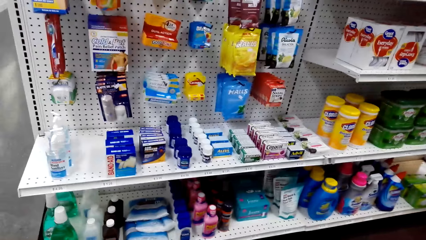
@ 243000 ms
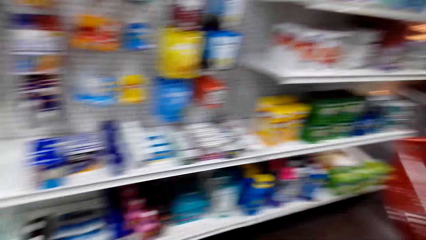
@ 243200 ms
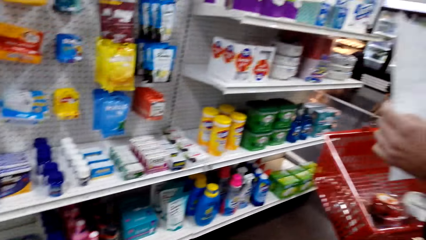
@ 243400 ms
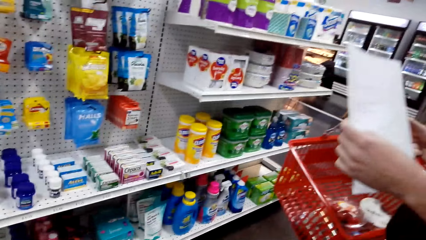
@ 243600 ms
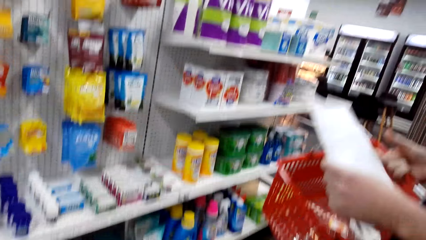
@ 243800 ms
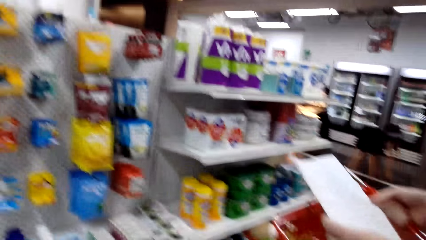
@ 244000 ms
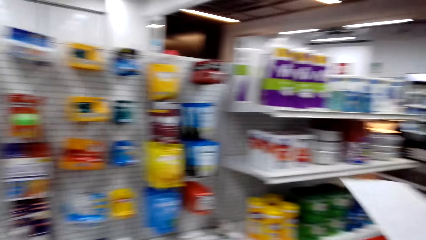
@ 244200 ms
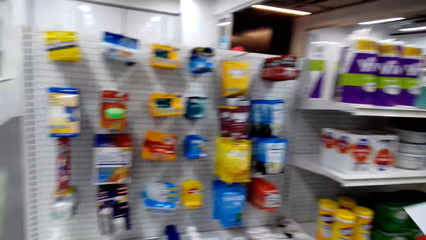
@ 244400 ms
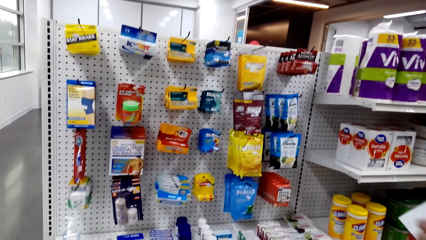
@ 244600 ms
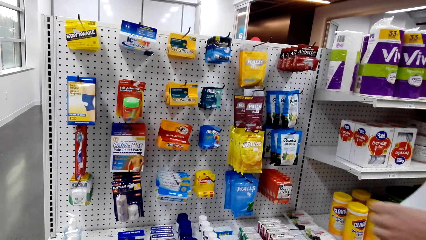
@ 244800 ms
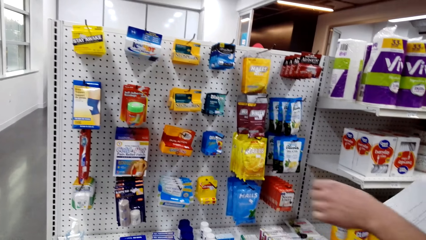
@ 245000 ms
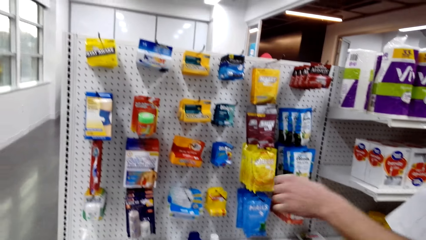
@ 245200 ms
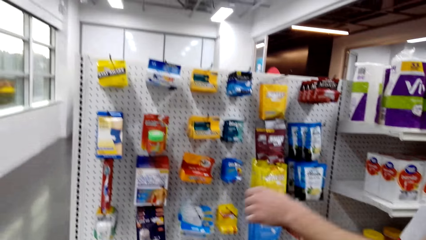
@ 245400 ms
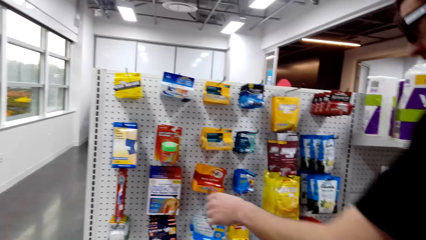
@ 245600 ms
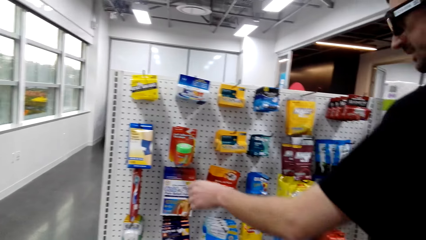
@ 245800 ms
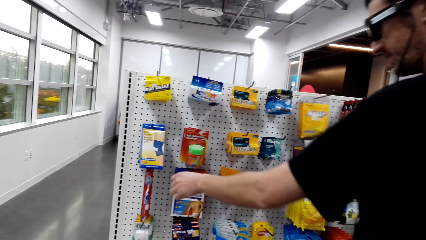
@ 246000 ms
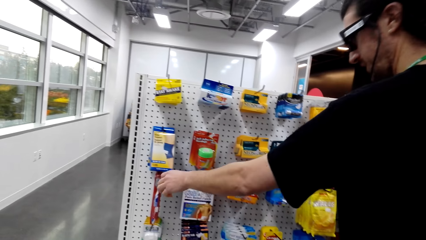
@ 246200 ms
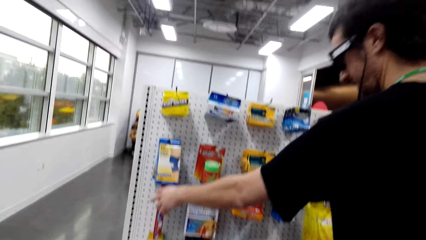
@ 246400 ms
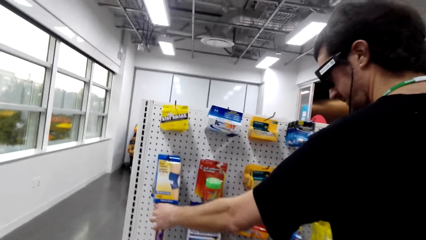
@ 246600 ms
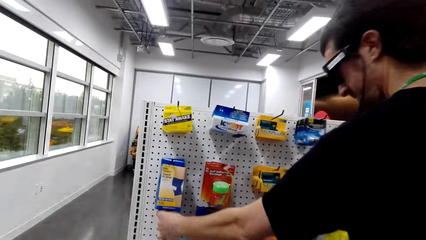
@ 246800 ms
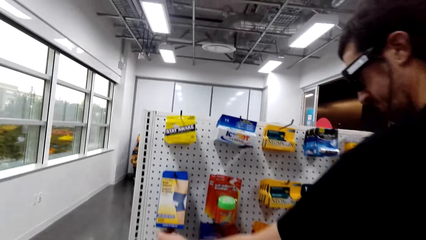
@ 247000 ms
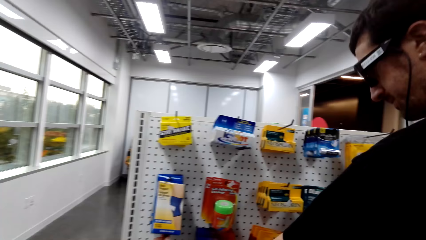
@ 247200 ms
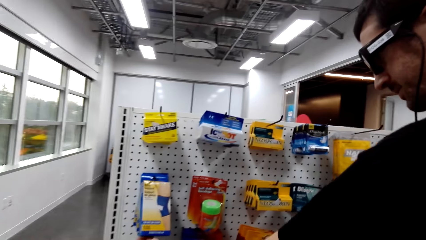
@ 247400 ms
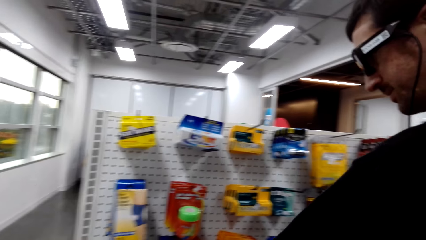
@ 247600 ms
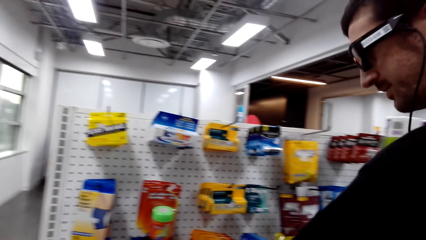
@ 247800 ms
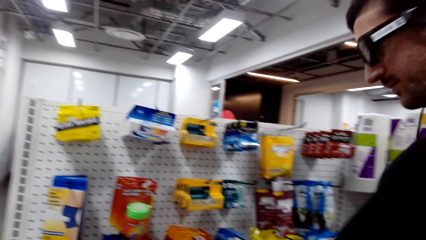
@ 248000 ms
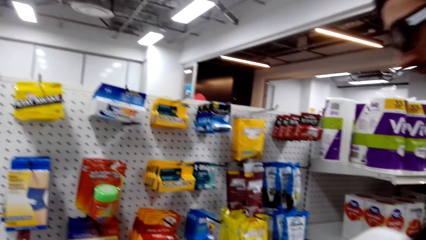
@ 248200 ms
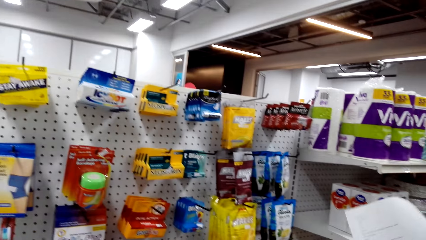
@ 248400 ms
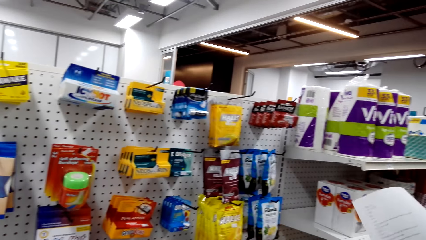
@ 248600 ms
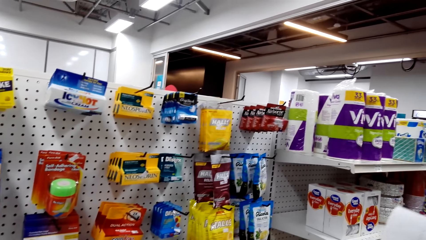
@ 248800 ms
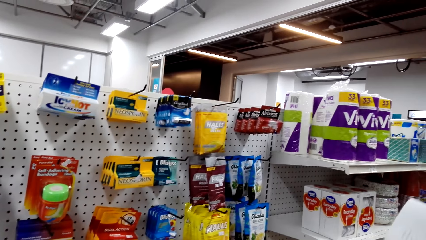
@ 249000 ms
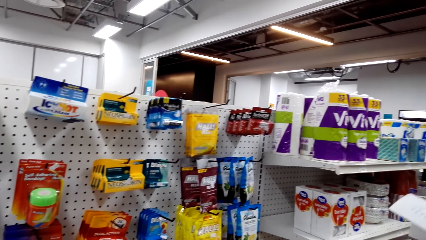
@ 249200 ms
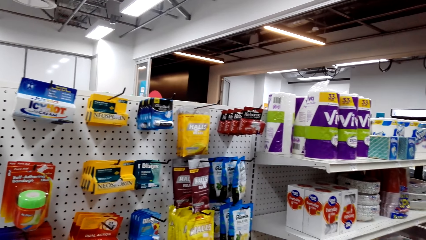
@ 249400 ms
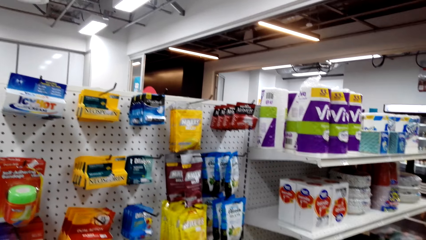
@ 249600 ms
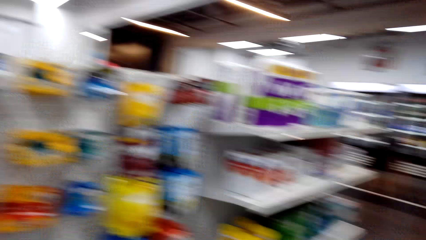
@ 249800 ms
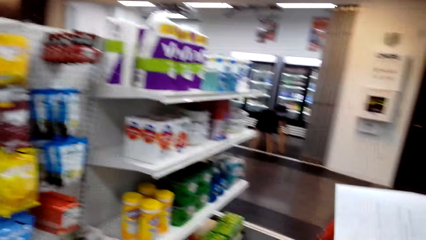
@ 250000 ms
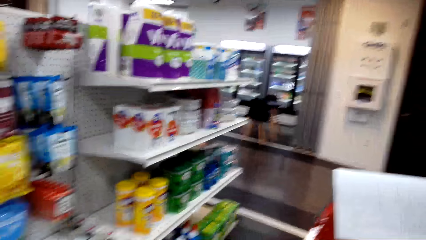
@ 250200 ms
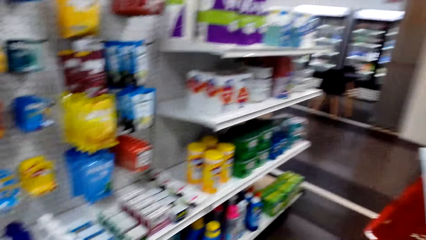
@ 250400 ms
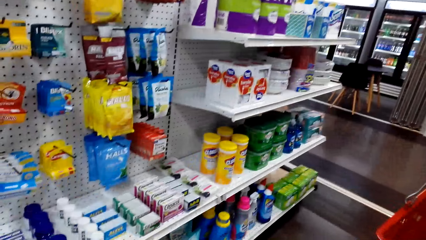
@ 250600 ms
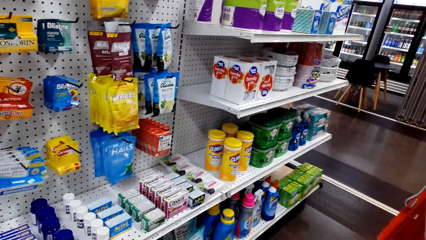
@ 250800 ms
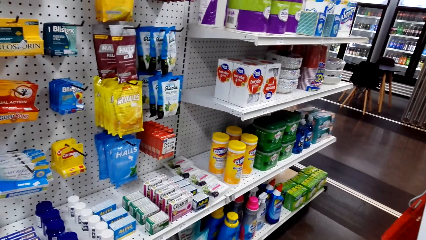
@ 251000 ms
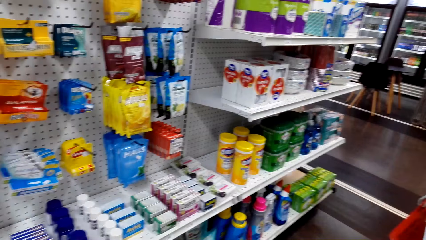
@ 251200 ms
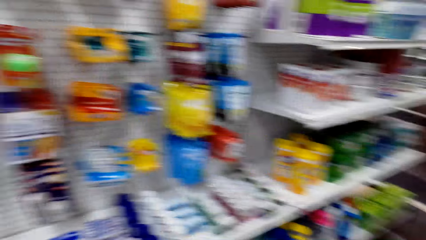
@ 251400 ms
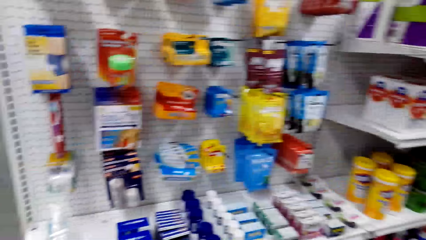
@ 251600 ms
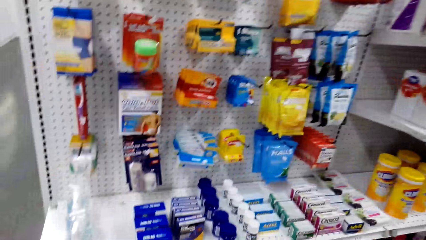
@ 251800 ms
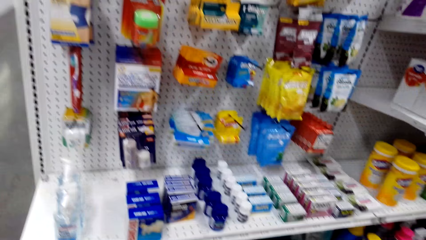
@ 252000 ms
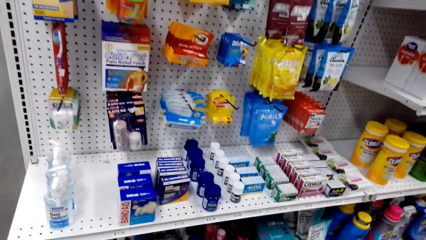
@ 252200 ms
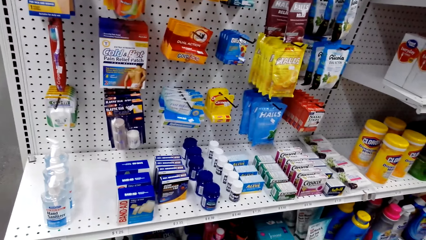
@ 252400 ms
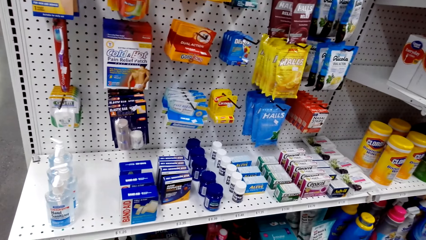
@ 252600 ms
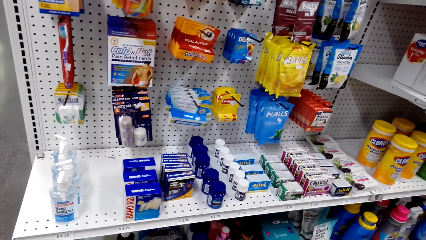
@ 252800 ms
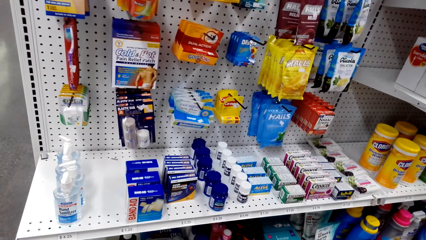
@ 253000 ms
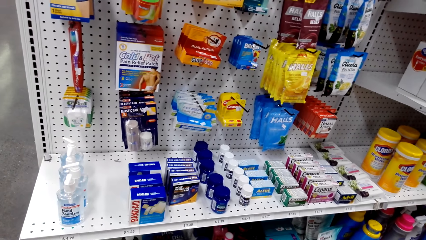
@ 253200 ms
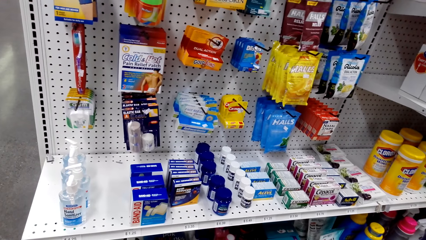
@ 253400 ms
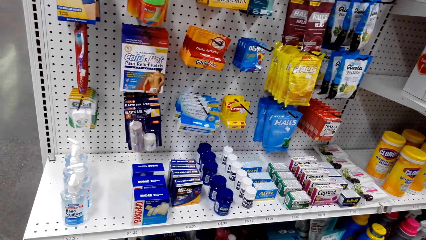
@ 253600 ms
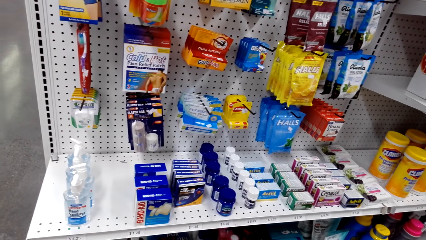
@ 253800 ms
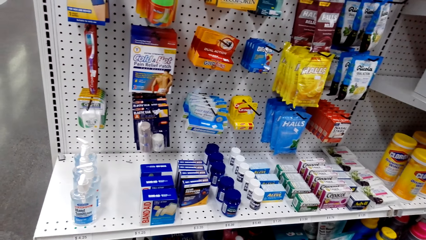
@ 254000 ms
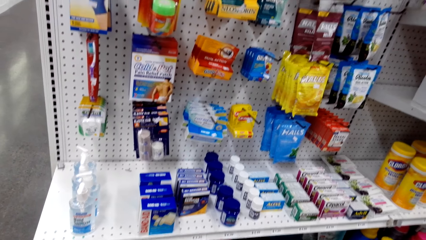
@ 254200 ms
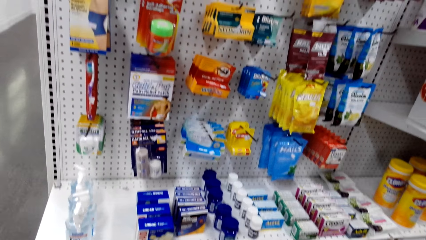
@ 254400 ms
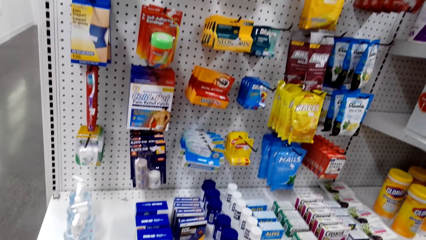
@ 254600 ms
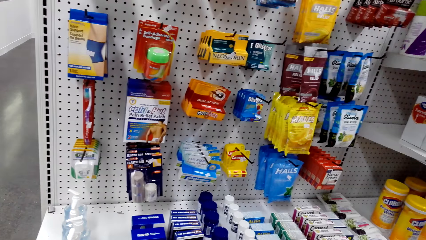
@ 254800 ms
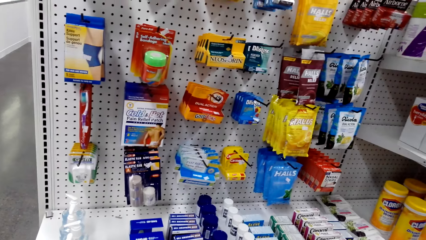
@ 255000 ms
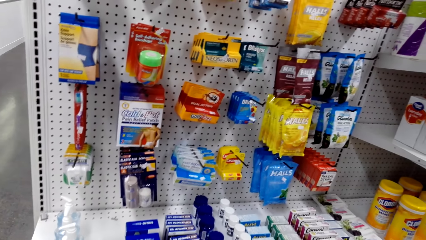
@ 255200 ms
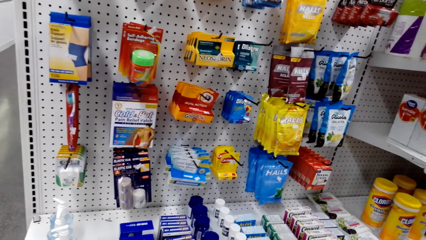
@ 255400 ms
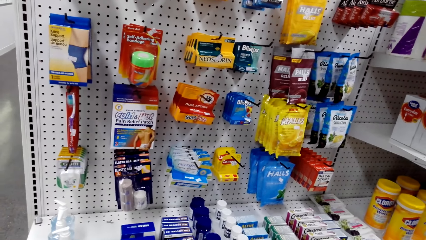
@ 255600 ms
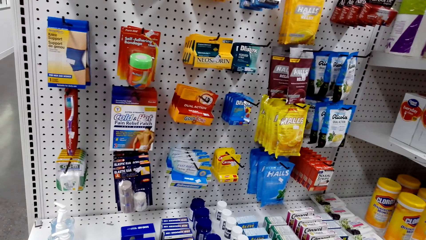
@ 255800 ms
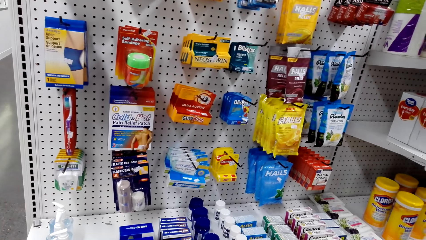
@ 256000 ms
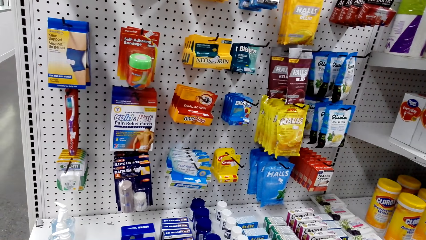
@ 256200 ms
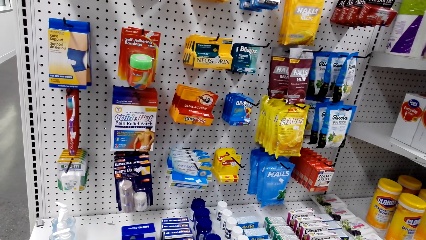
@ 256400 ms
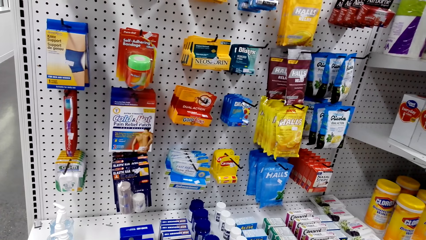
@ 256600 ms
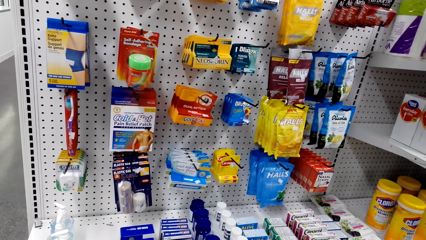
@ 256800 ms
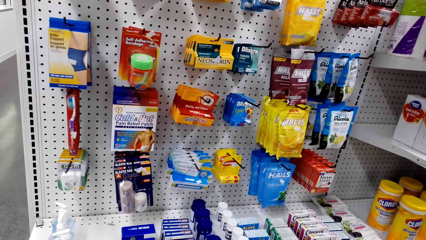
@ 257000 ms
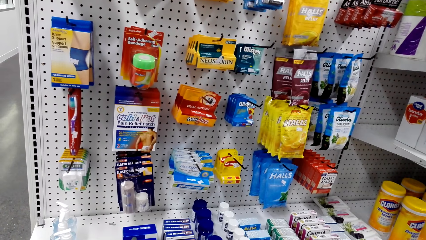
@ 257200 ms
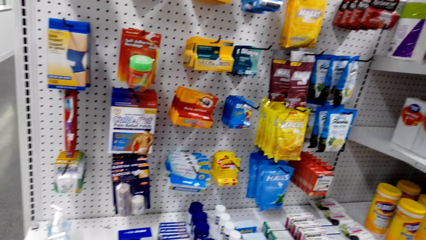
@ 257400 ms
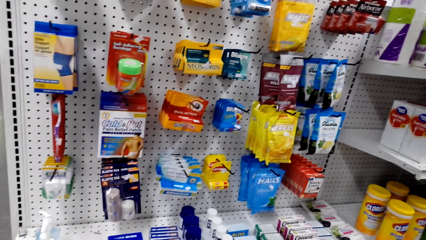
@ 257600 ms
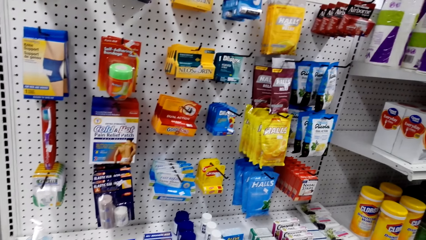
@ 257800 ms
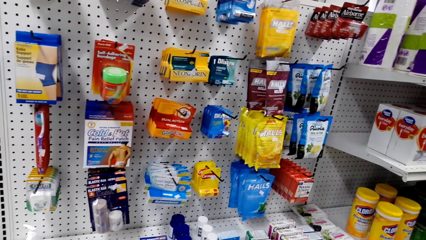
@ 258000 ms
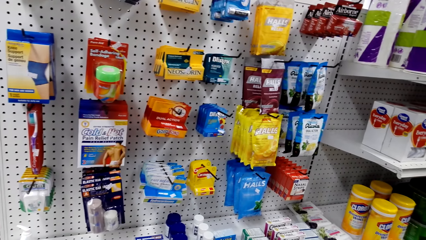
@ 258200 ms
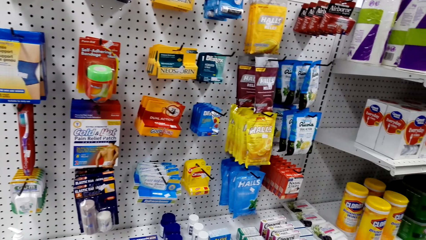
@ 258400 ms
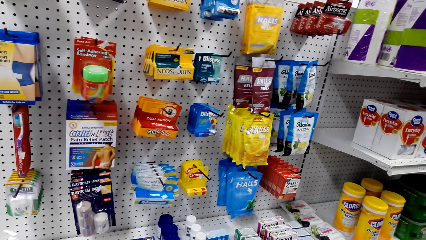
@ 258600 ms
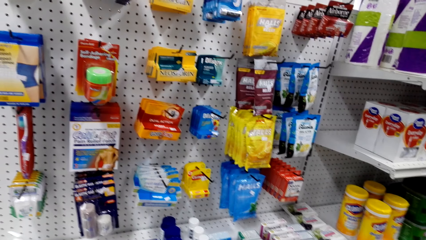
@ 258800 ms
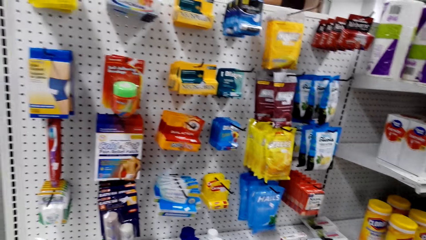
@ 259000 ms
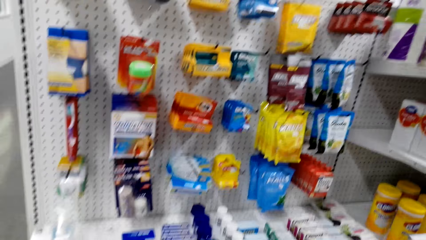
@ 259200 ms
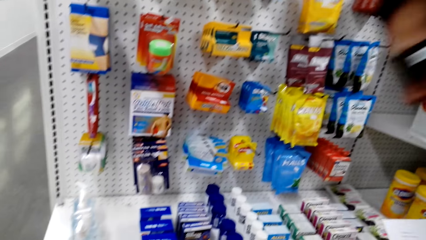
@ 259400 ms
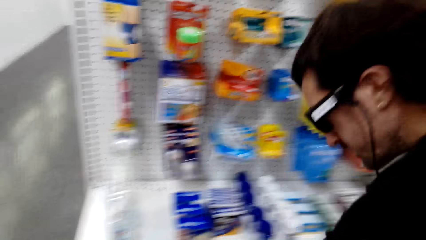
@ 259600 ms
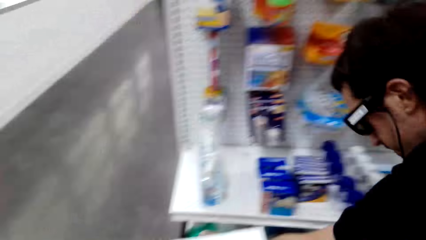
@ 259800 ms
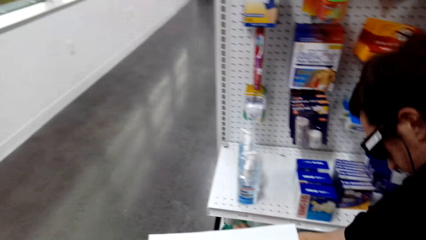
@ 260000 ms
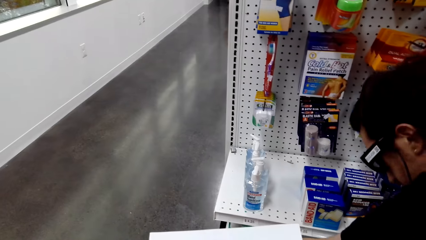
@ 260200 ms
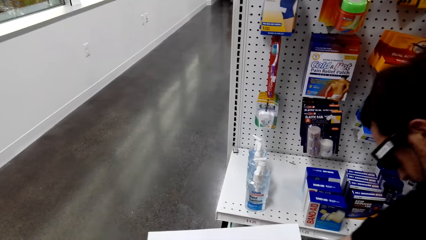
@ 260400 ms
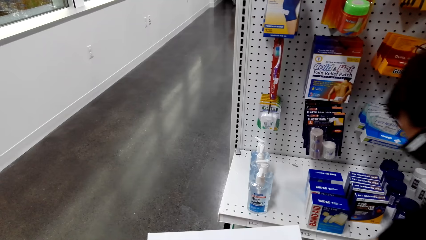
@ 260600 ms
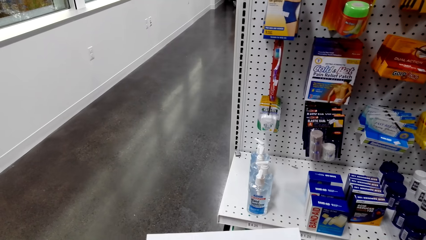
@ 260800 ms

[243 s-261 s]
The camera wearer talks to a man. They look around a supermarket. The man picks up the packet of toothbrush from the shelf. The camera wearer looks around the supermarket. They interact with the man. They stare at the shelf. They look around the supermarket. They interact with the man.
